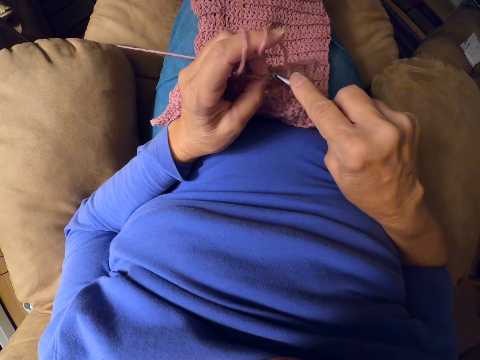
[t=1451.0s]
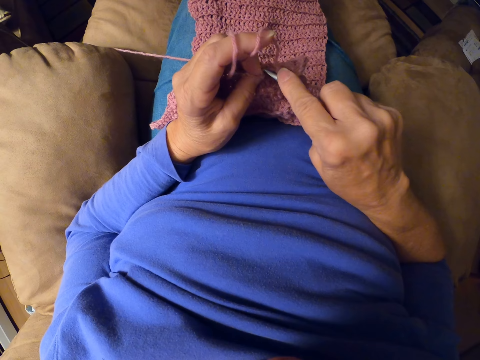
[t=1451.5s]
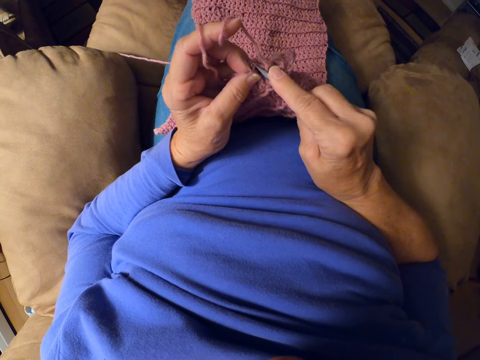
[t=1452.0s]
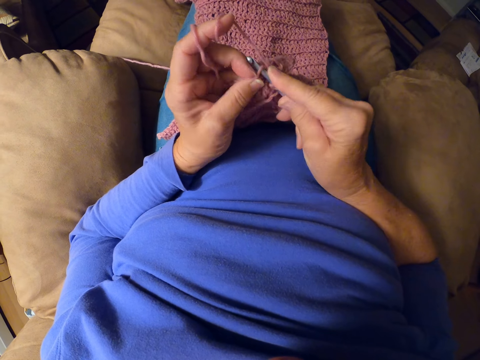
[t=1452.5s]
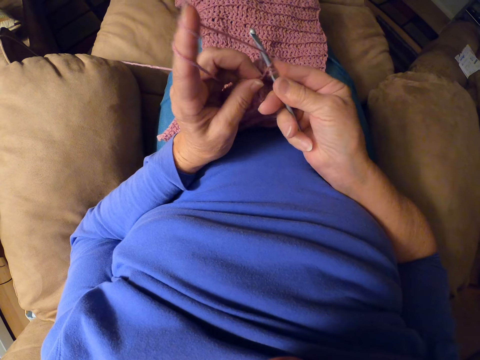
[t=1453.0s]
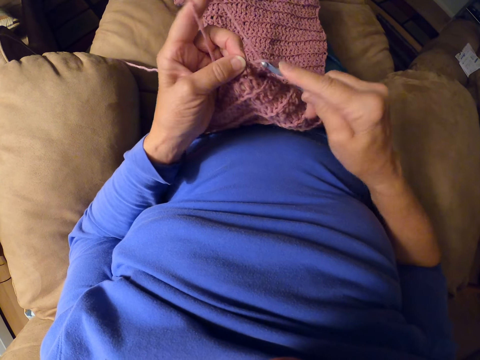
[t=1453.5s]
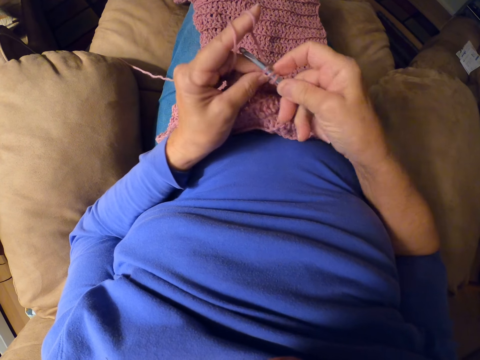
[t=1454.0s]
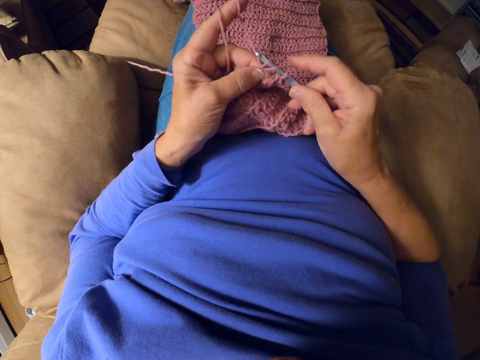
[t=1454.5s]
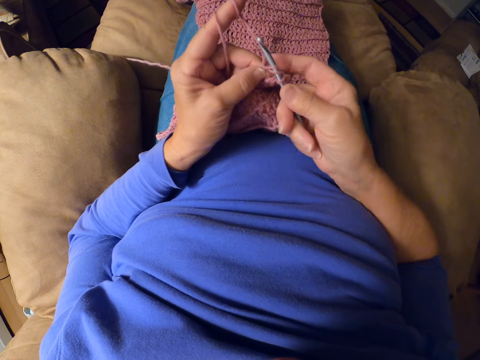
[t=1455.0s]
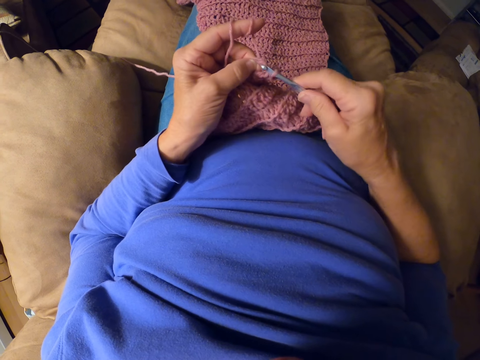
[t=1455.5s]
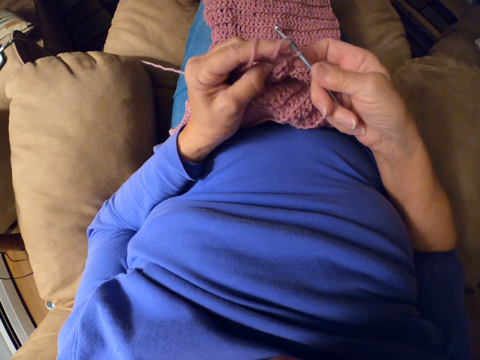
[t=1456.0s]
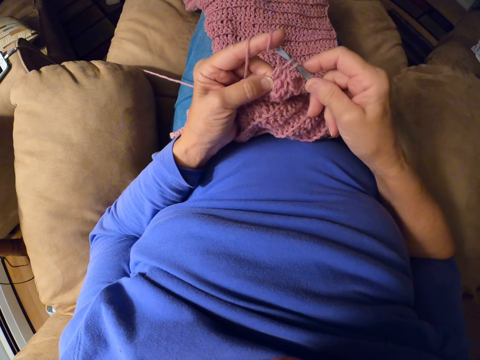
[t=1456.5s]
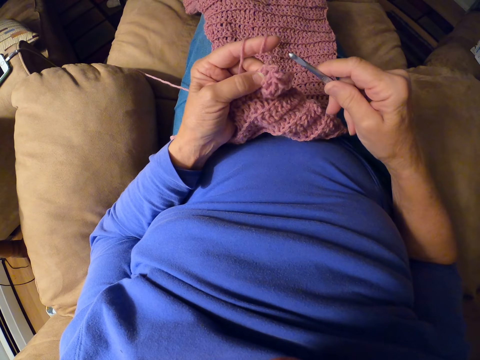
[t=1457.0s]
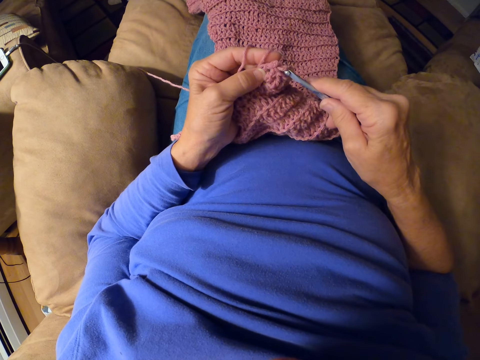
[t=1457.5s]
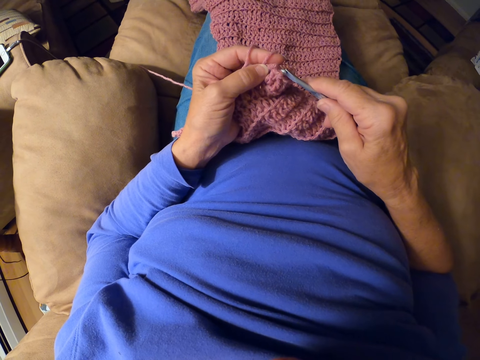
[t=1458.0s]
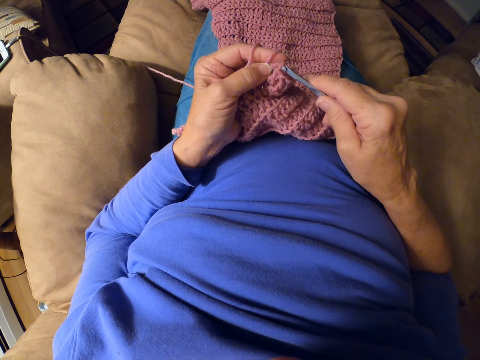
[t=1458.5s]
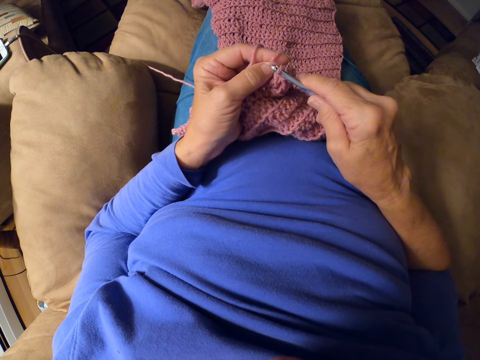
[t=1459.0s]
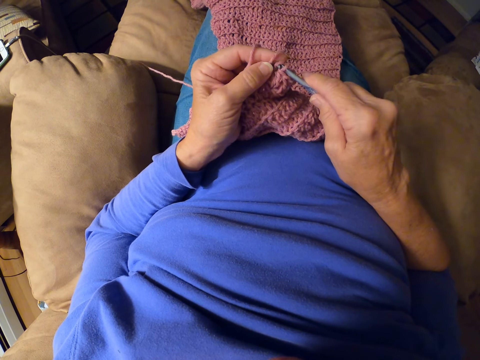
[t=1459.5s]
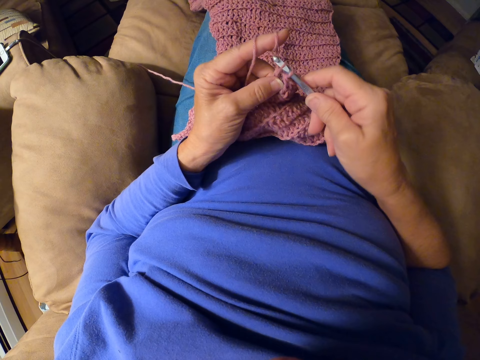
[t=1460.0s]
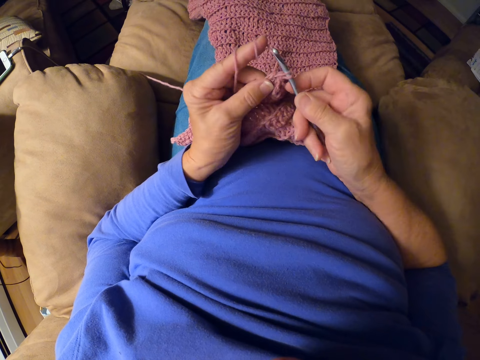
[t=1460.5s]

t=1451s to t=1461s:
The camera wearer crochets with the crochet hook.

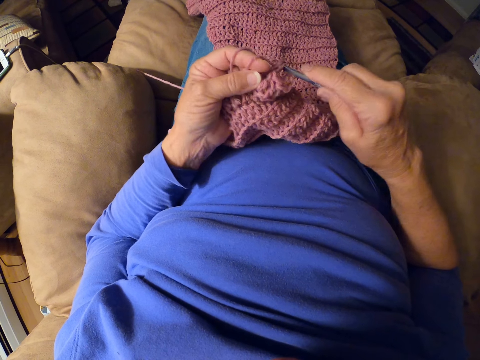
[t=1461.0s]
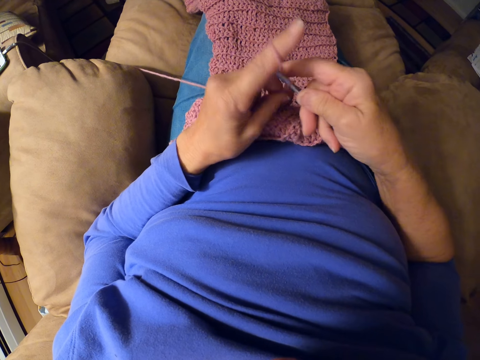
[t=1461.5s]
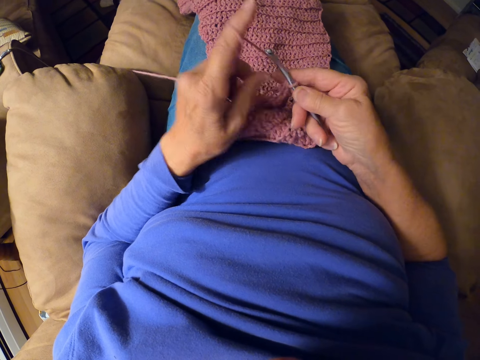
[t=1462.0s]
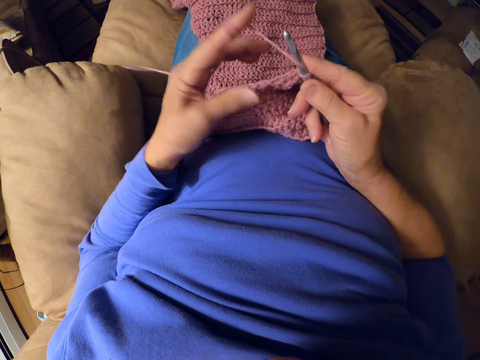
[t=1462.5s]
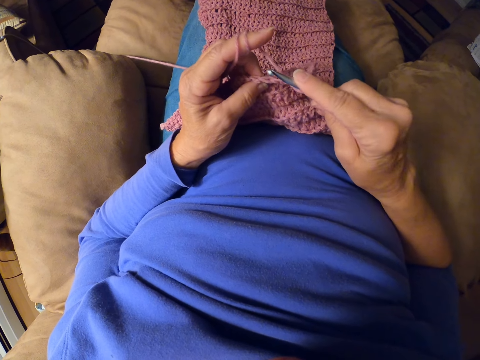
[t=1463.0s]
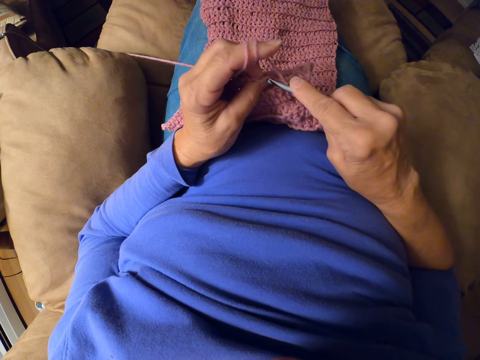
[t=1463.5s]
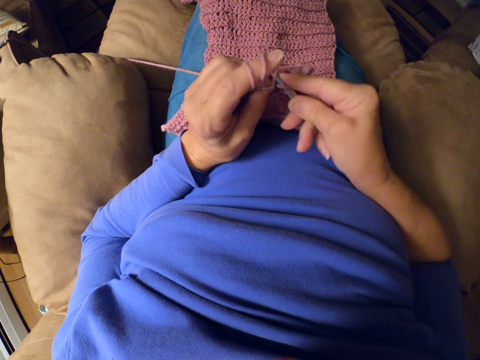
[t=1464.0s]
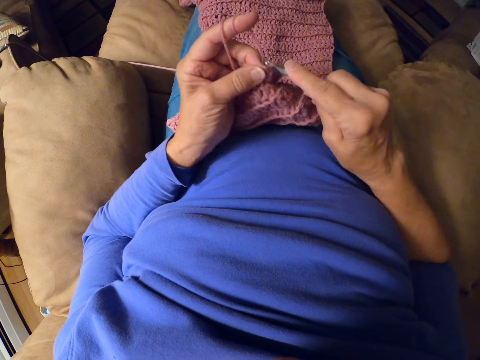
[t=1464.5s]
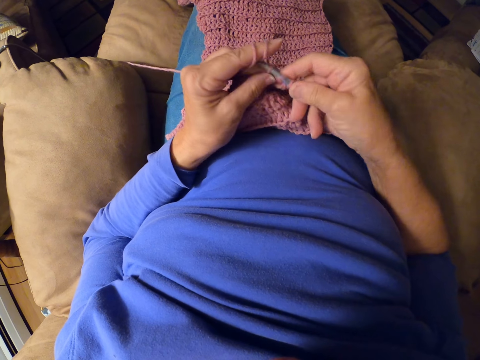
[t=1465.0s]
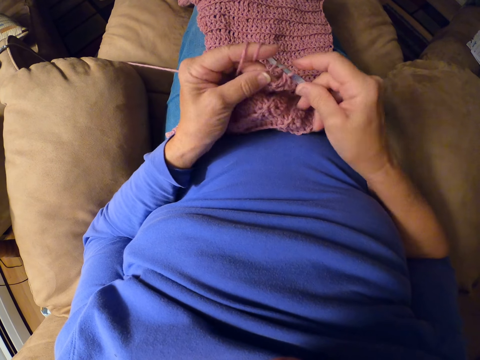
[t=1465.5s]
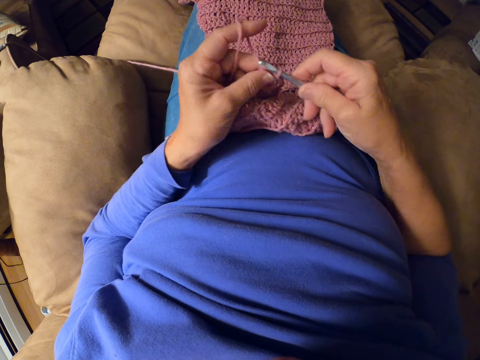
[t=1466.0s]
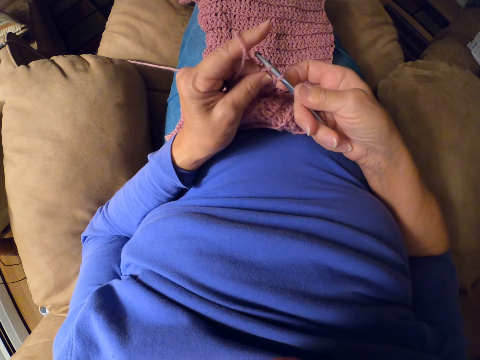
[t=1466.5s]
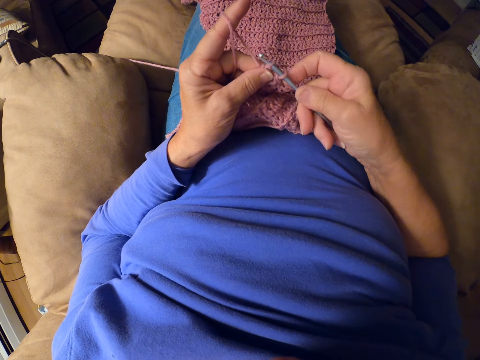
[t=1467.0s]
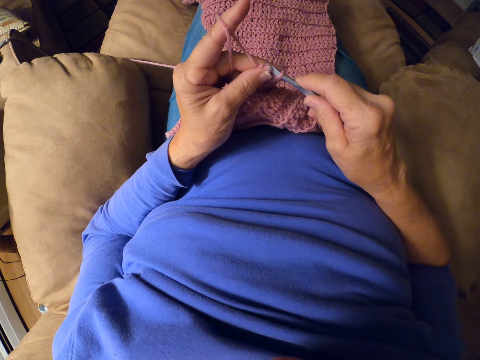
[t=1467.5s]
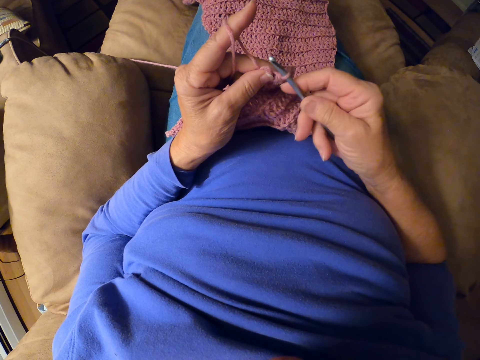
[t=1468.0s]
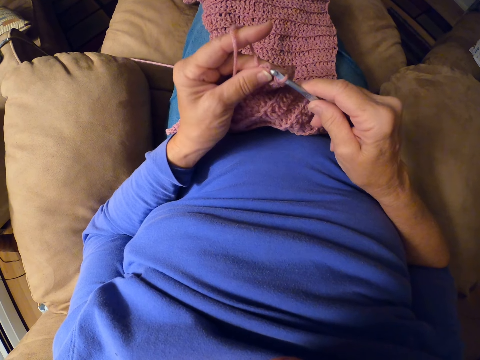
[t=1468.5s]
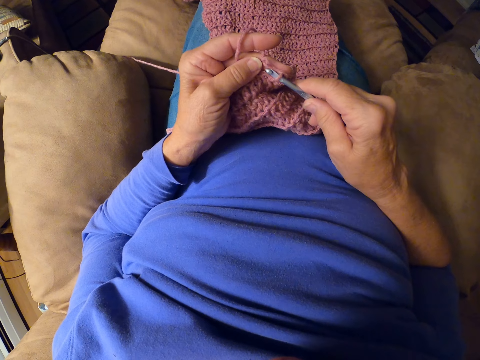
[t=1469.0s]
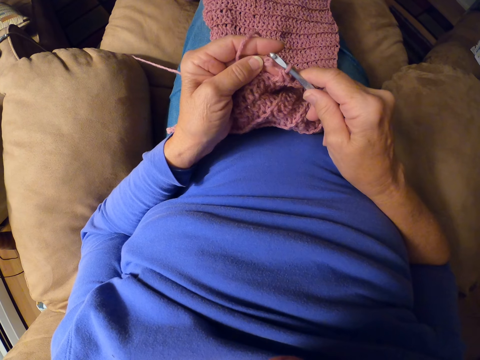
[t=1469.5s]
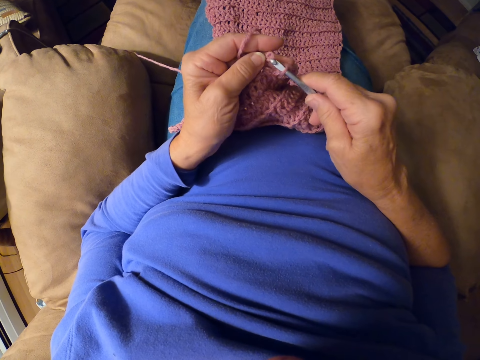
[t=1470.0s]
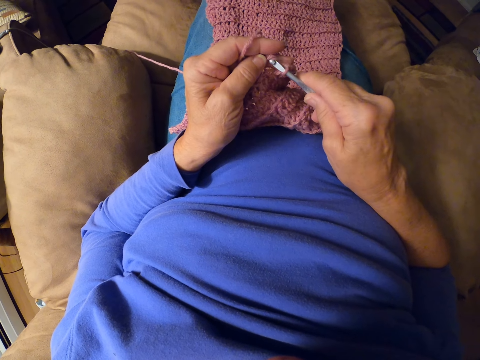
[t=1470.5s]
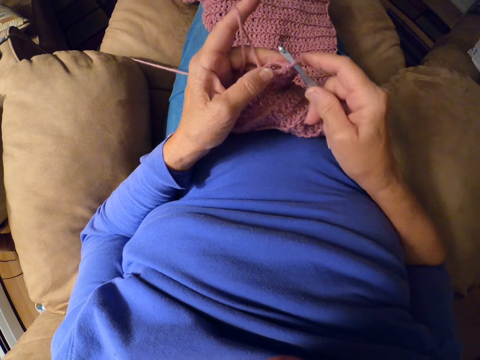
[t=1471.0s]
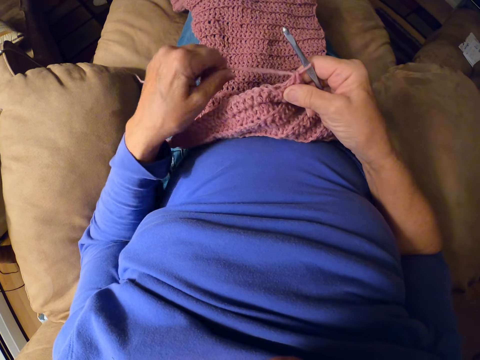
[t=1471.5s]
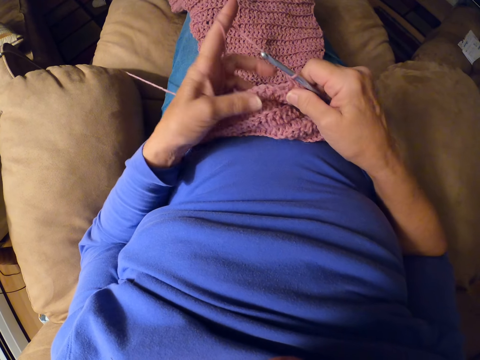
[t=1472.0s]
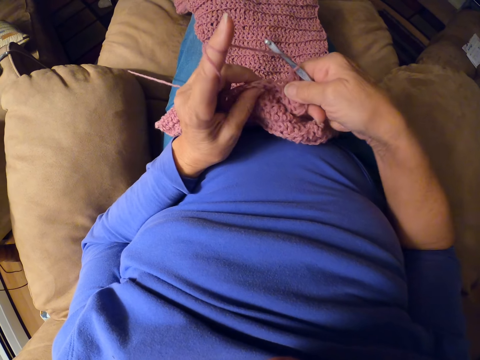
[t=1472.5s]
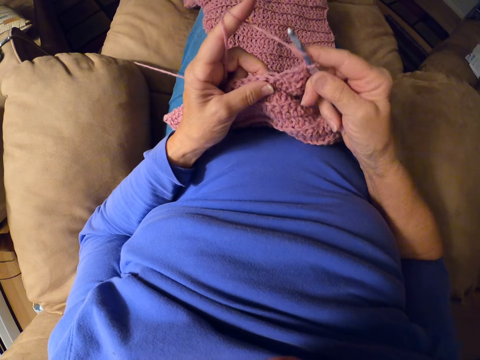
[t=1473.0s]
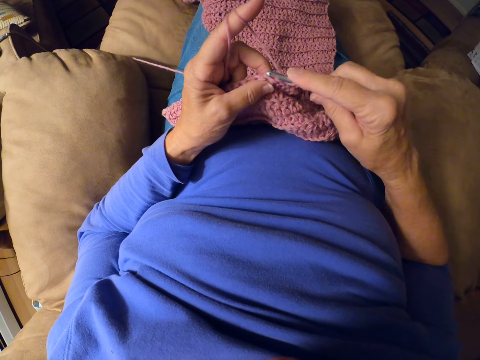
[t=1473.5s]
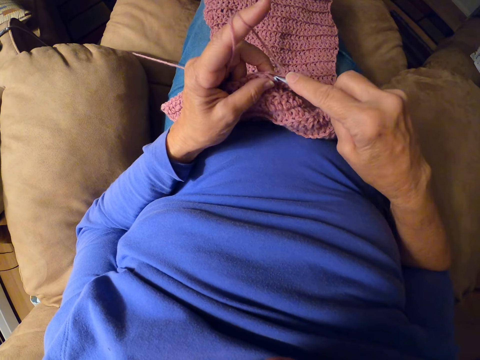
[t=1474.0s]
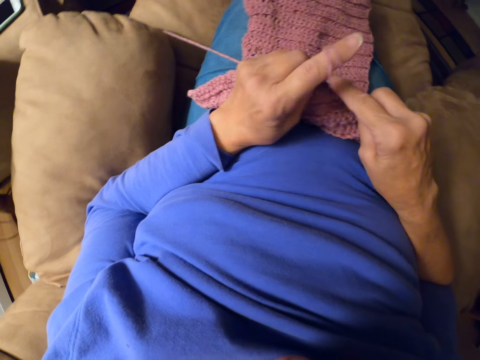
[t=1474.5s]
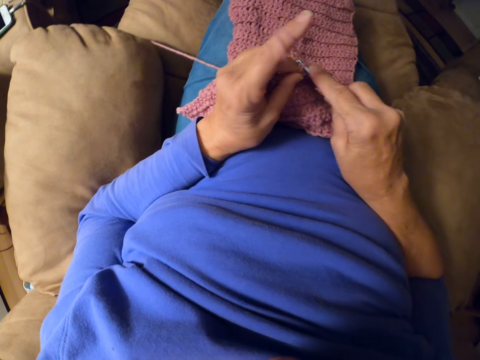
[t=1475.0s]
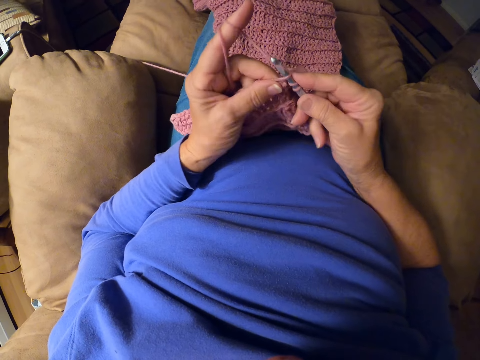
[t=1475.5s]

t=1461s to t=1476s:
The camera wearer folds the yarn on her finger. She crochets a woolen fabric with a crochet hook. She folds the yarn on her finger. She crochets the woolen fabric with the crochet hook.

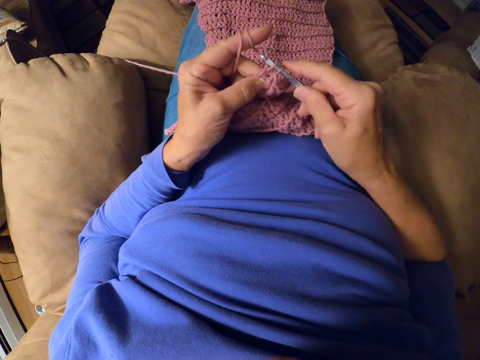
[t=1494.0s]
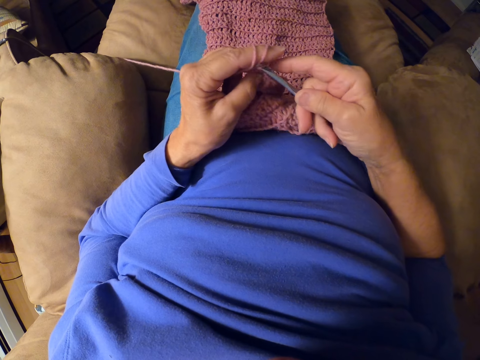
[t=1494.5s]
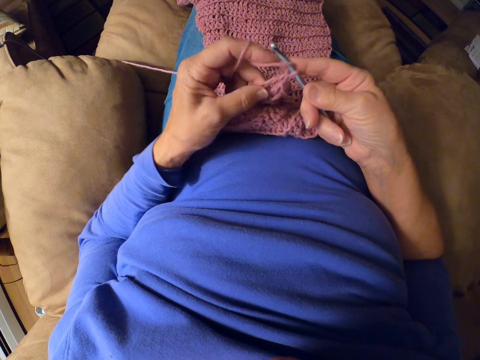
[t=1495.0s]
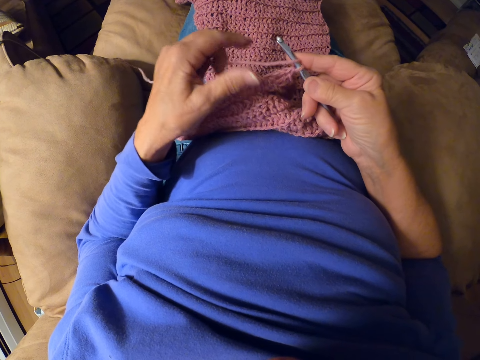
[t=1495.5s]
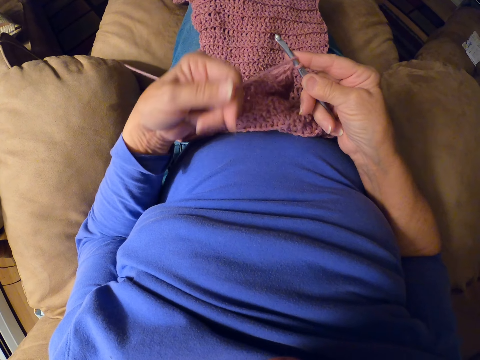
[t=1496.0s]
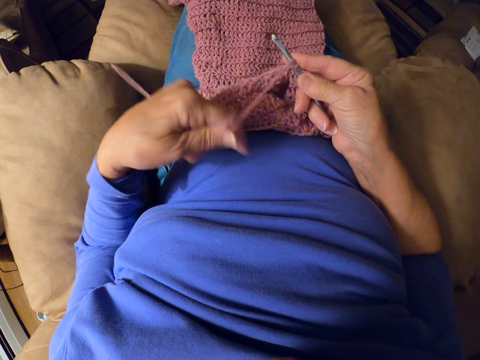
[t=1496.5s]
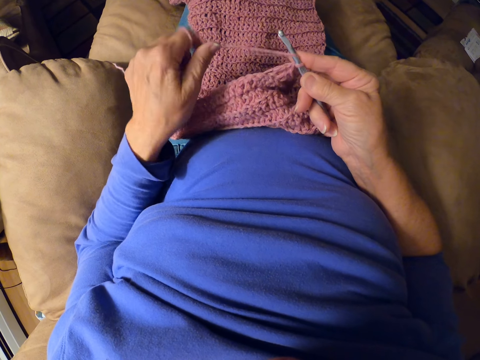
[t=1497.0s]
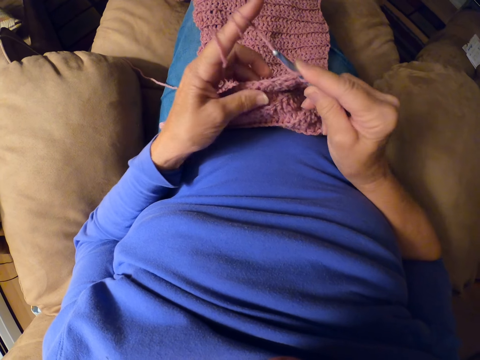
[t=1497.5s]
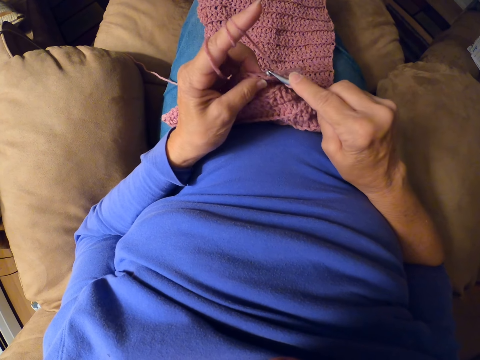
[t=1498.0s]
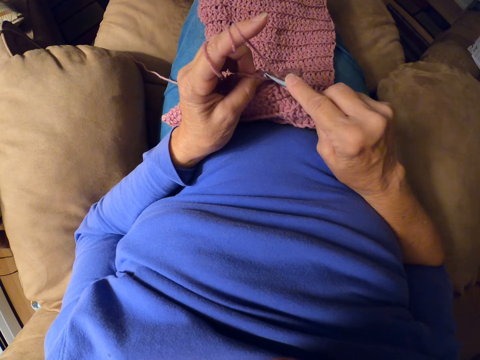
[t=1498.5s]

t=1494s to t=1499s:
The camera wearer unfolds the yarn on her finger. She folds the yarn on her finger. She crochets a woolen fabric with a crochet hook.
